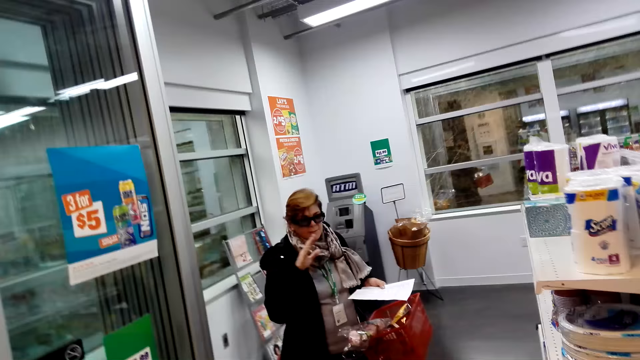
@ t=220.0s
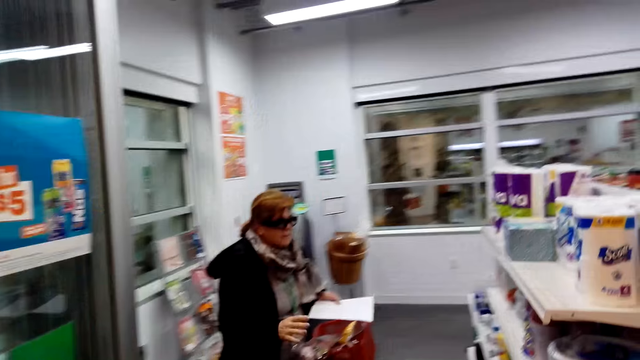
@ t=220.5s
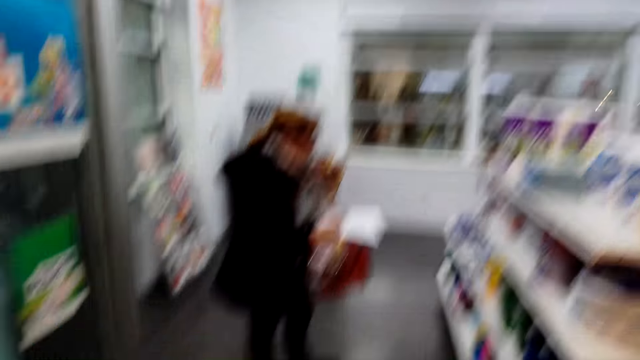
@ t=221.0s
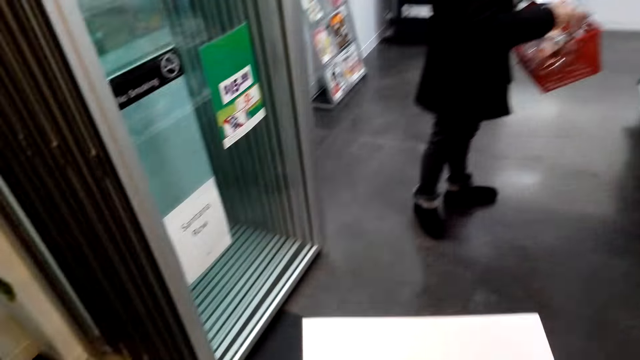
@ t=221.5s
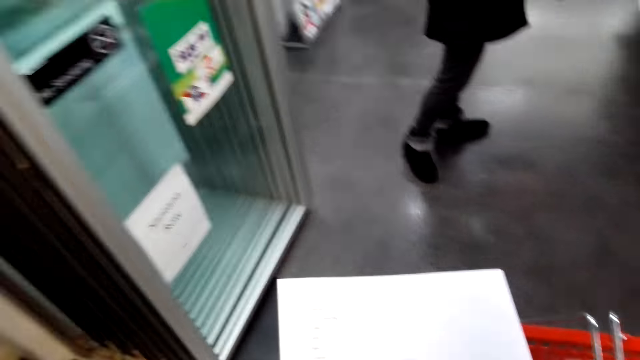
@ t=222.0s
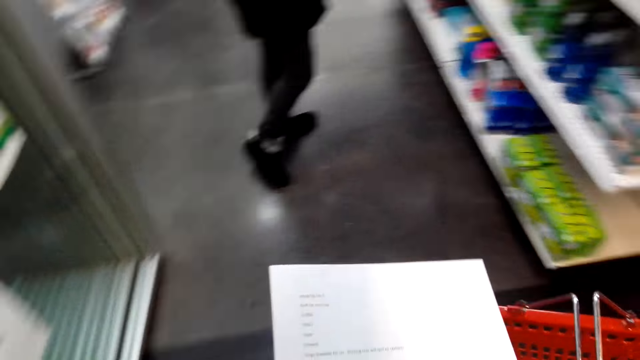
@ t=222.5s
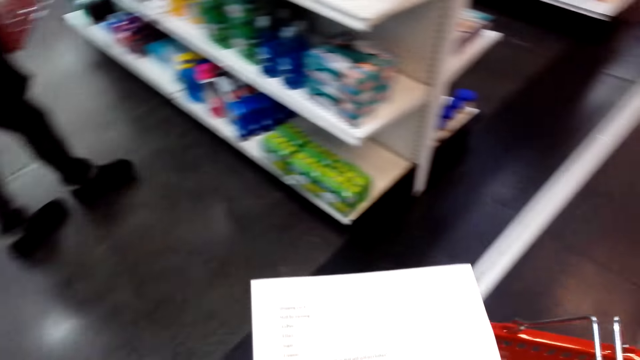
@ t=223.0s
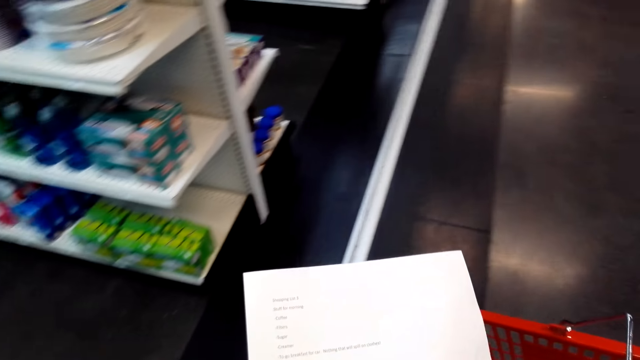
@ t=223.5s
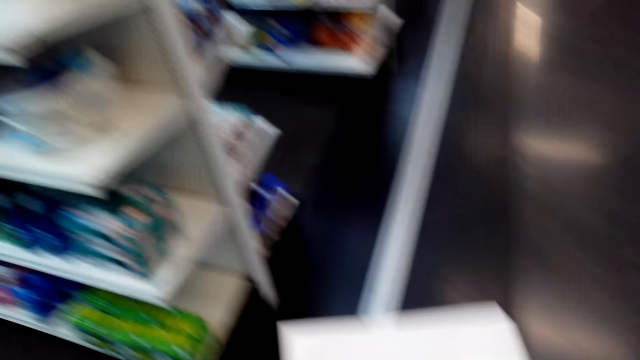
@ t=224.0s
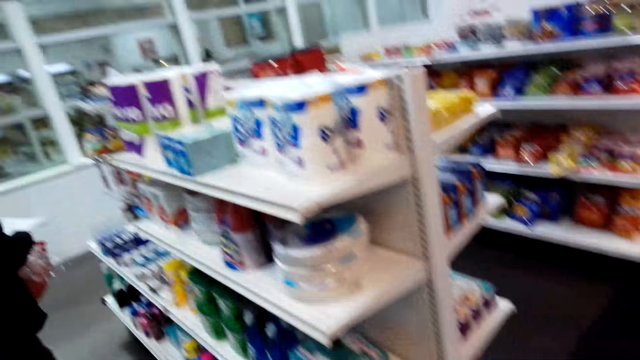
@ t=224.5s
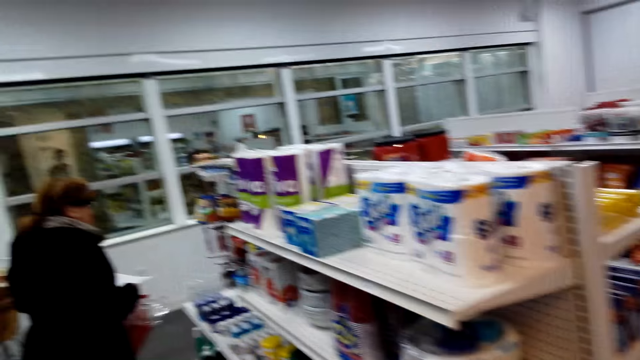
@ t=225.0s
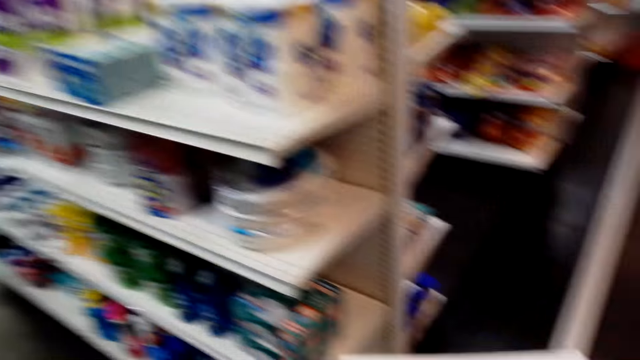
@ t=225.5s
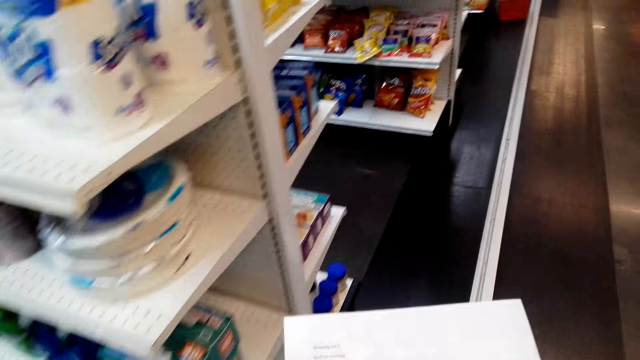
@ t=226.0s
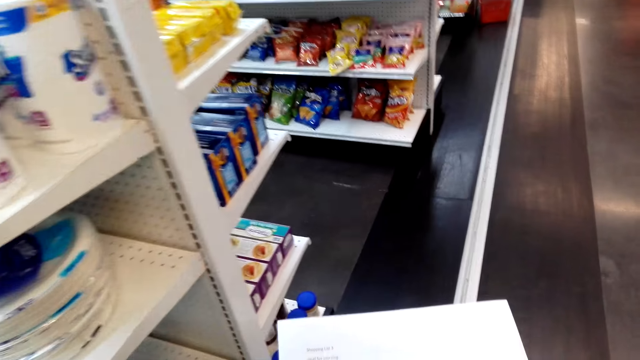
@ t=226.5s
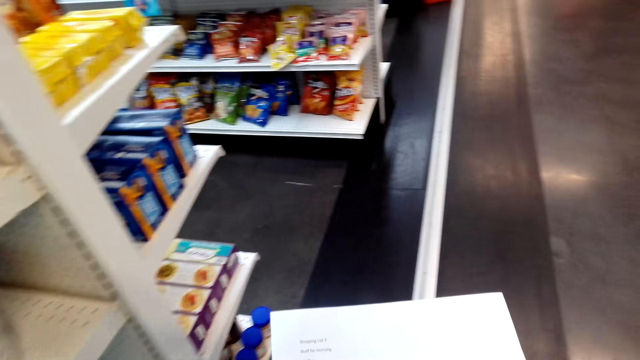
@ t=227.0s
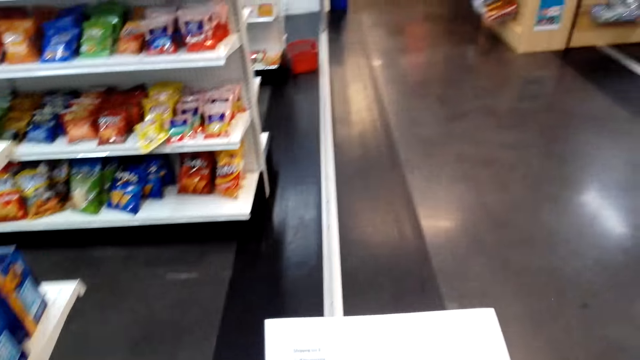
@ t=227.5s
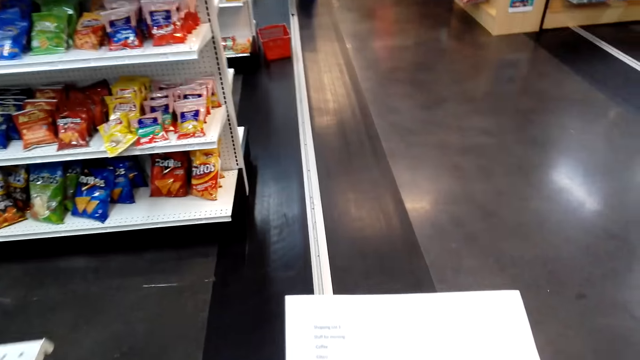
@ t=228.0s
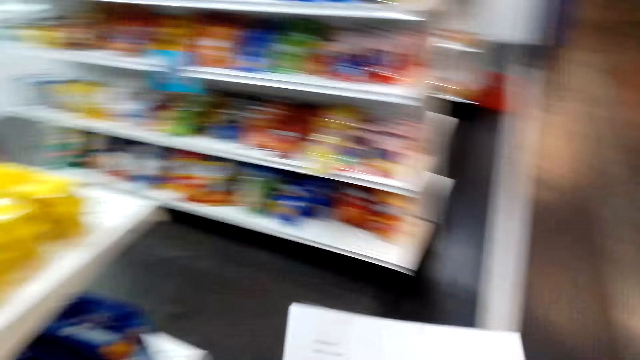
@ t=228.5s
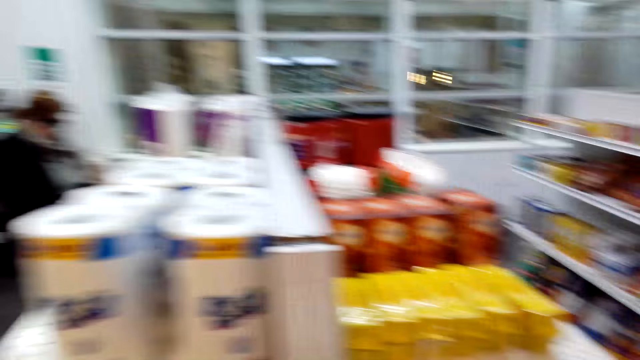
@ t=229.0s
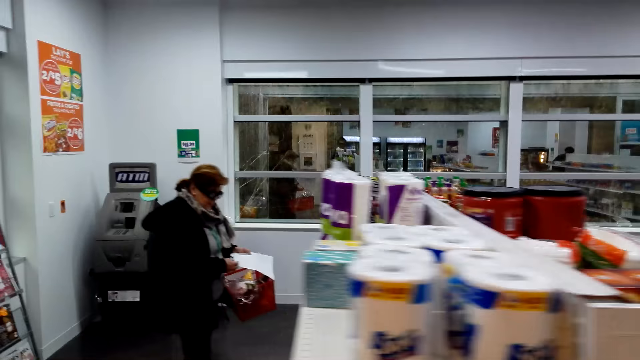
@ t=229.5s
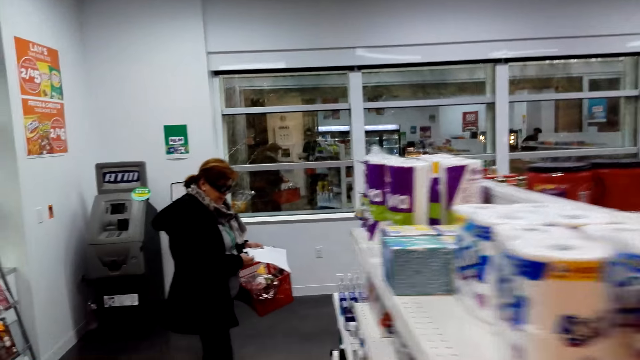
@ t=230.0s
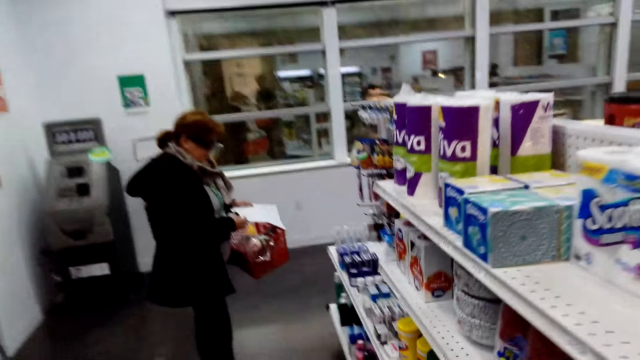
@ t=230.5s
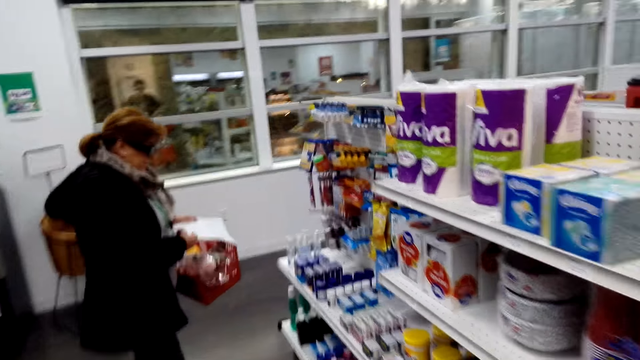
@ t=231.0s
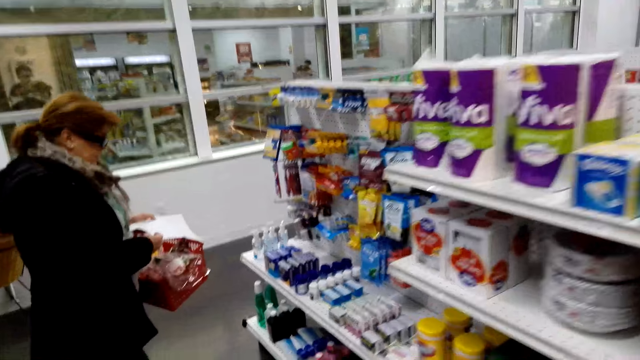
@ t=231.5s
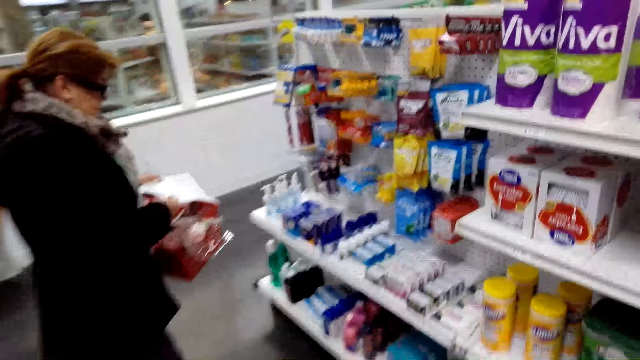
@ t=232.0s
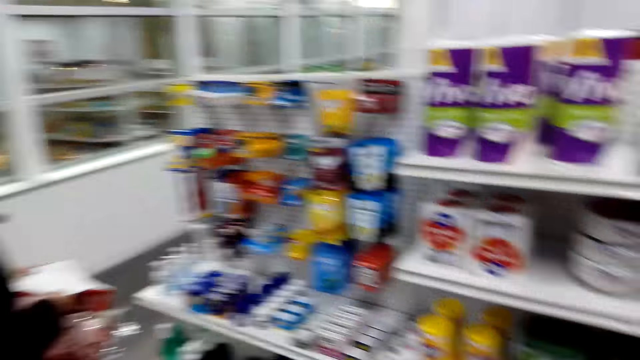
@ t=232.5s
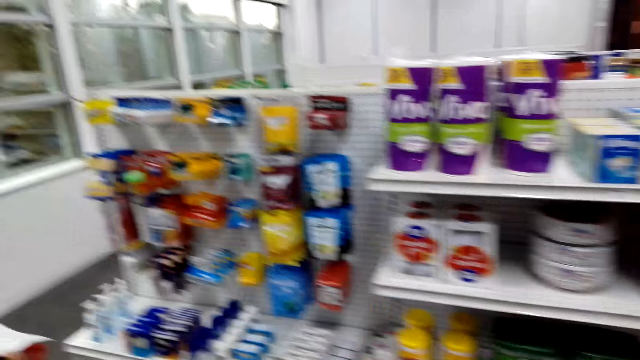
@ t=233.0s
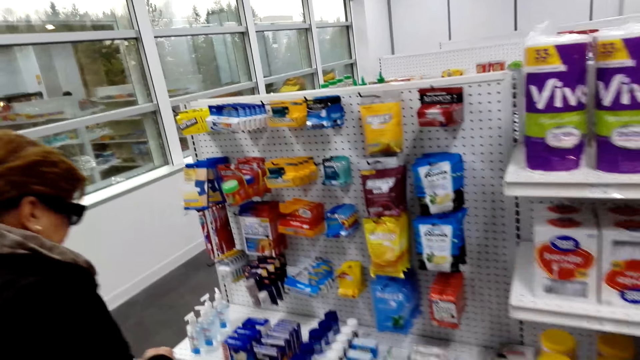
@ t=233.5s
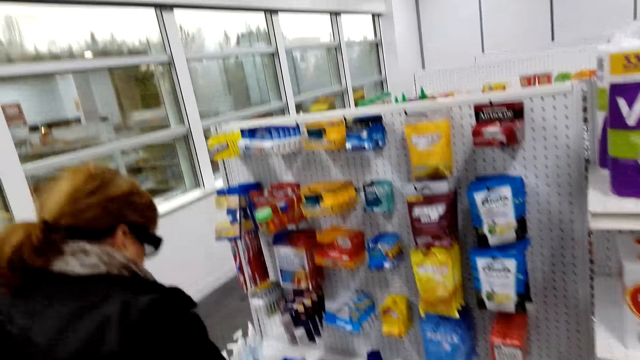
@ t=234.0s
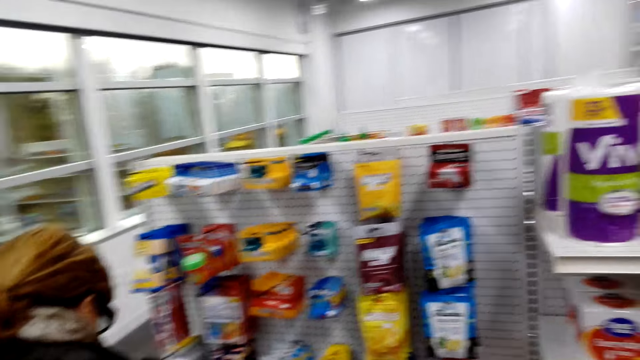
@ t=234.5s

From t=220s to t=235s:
The camera wearer turns around with a printed paper and shopping basket. They look at the printed paper. They read the printed paper. A woman talks to the camera wearer. The camera wearer turns around. They walk towards the woman. The woman holds a shopping basket and printed paper. The camera wearer looks at items on display. They dialogue with the woman.

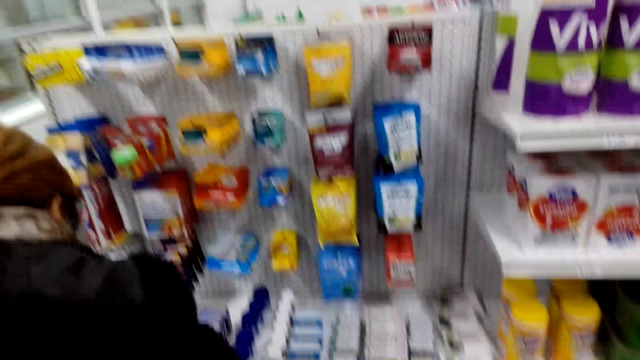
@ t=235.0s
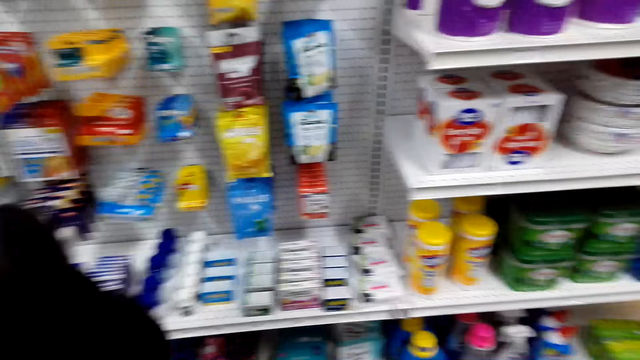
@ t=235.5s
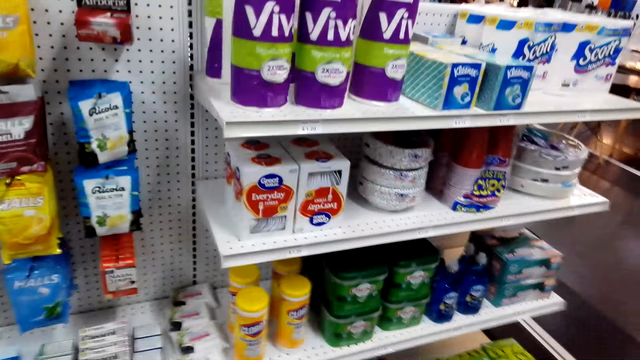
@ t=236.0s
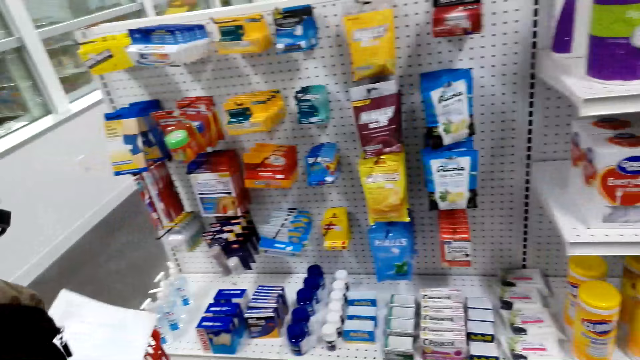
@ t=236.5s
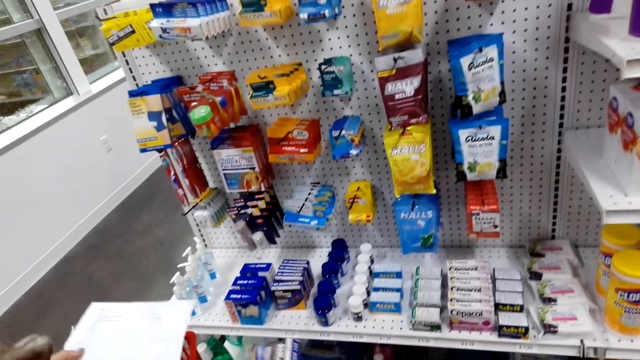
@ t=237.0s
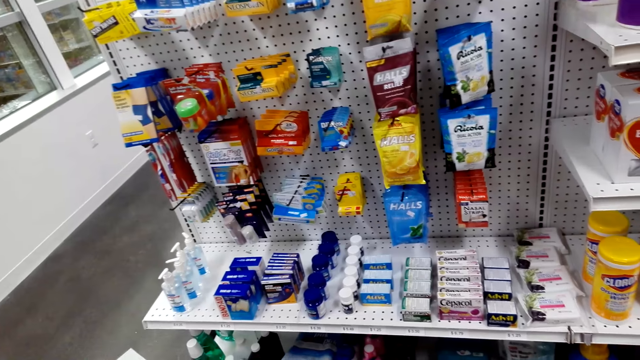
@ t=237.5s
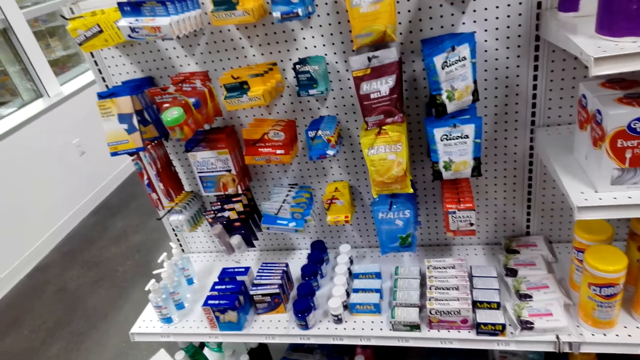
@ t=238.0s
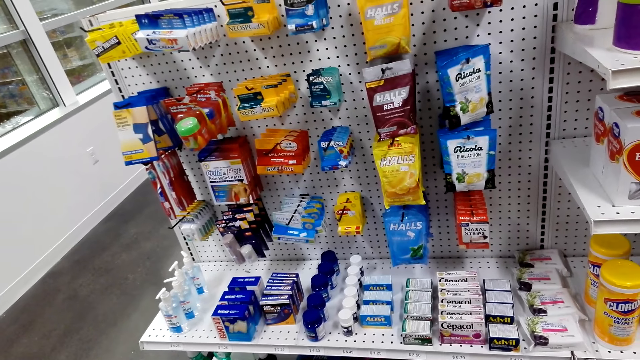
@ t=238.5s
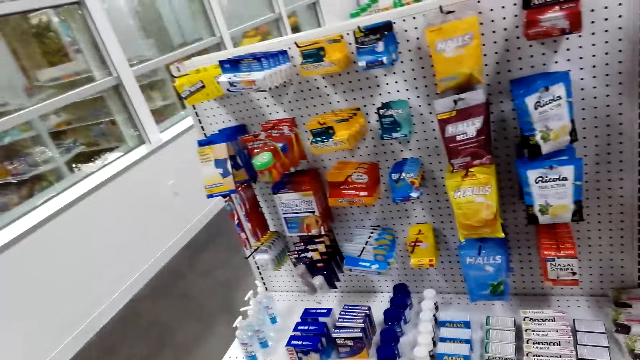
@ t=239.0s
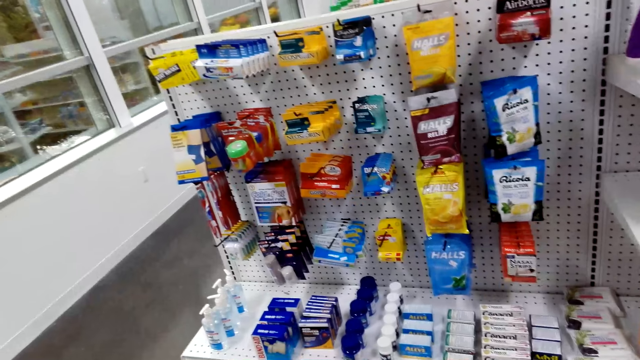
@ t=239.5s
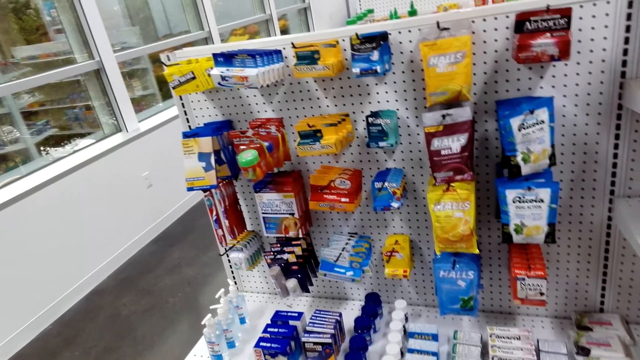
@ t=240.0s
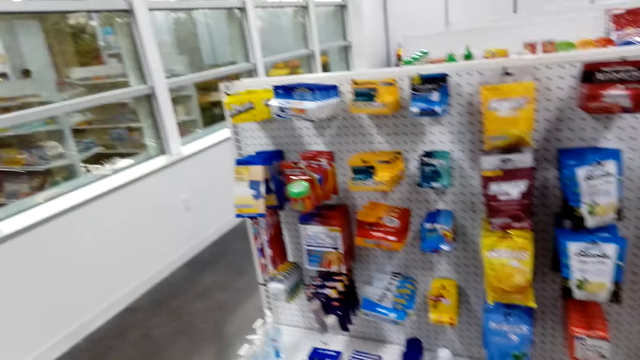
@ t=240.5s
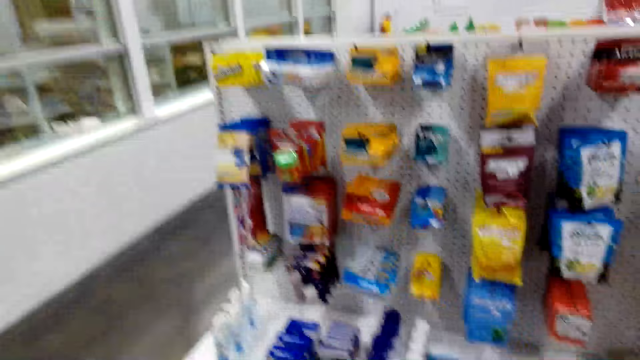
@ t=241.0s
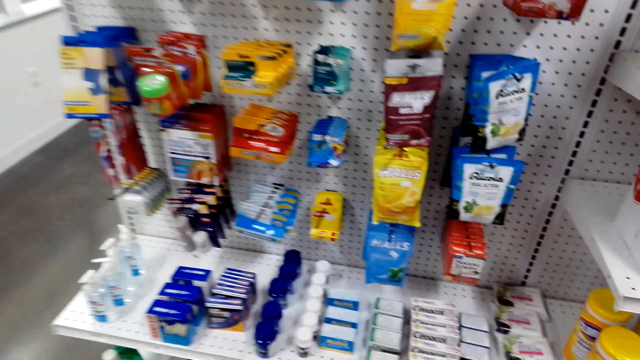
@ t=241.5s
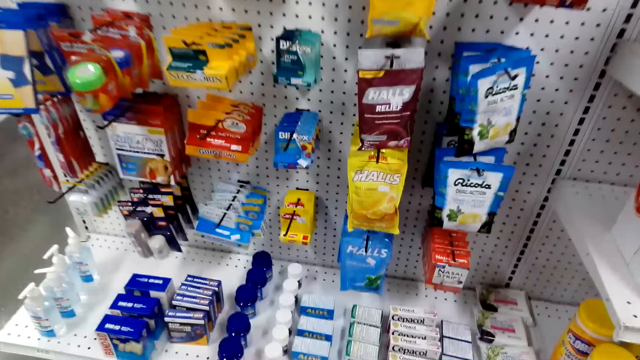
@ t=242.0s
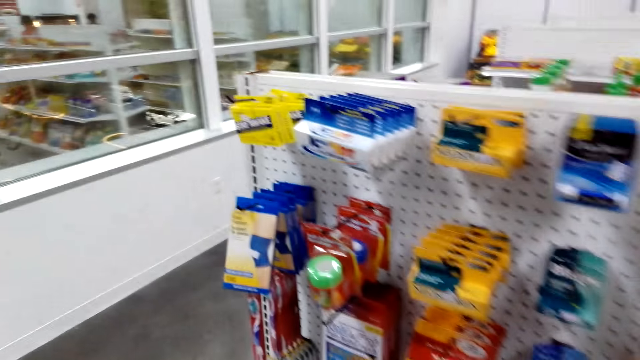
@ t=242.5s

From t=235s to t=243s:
The camera wearer dialogues with a woman. The woman holds a shopping basket and printed paper. The camera wearer dialogues with the woman. They look at items on display and dialogue with the woman.
